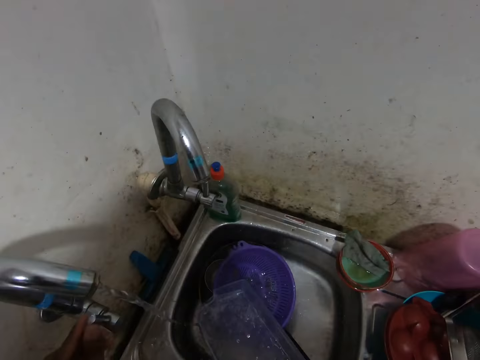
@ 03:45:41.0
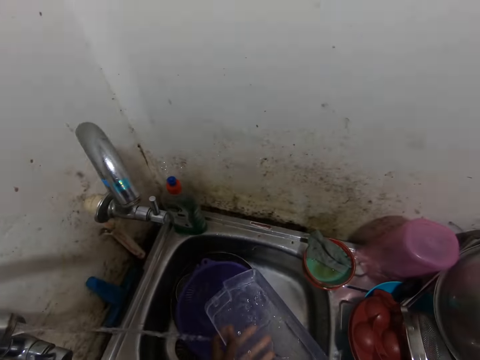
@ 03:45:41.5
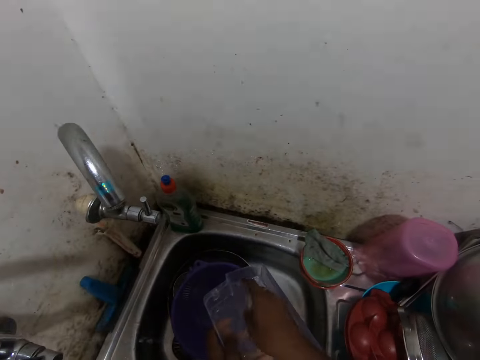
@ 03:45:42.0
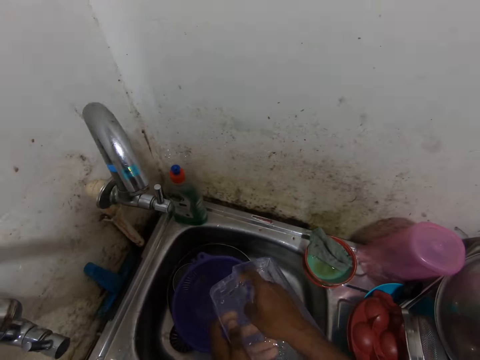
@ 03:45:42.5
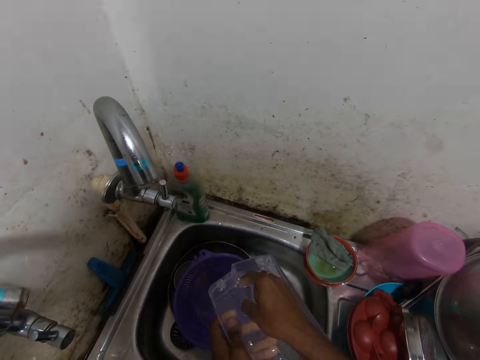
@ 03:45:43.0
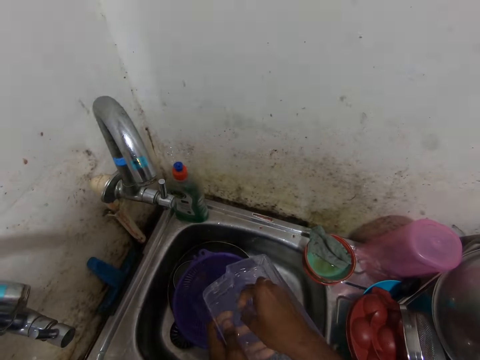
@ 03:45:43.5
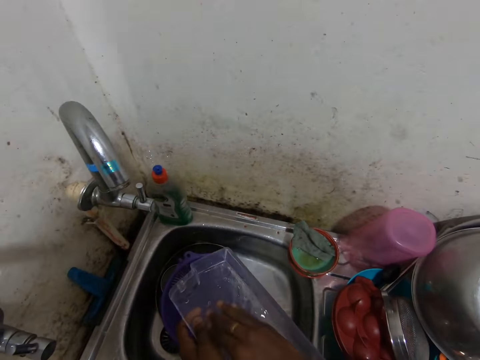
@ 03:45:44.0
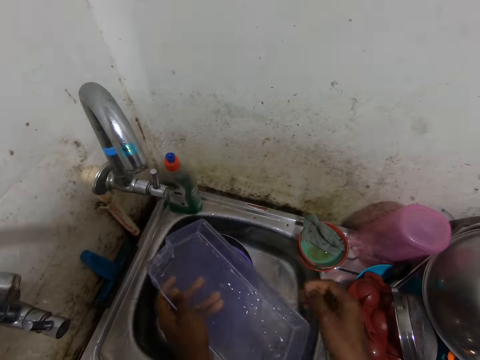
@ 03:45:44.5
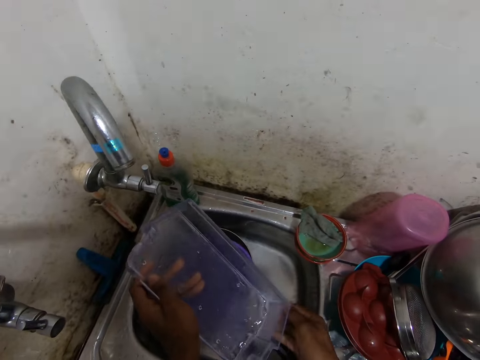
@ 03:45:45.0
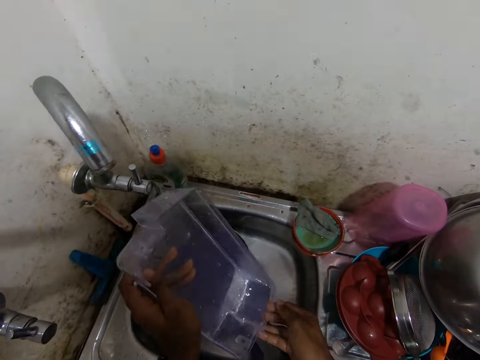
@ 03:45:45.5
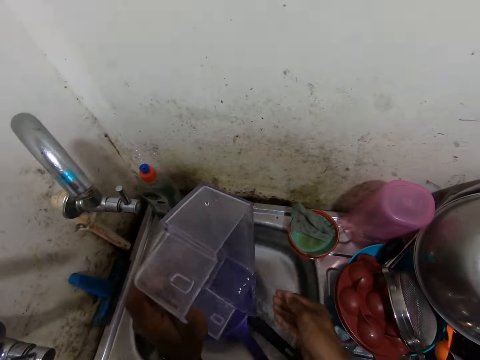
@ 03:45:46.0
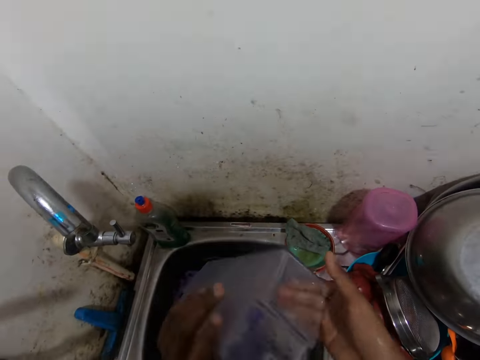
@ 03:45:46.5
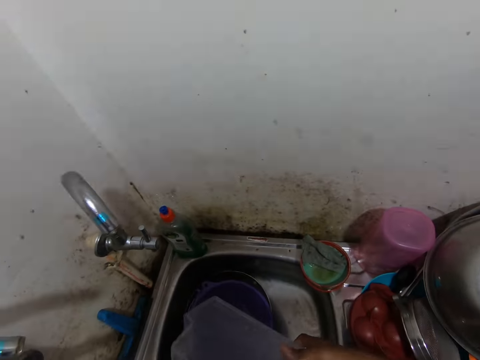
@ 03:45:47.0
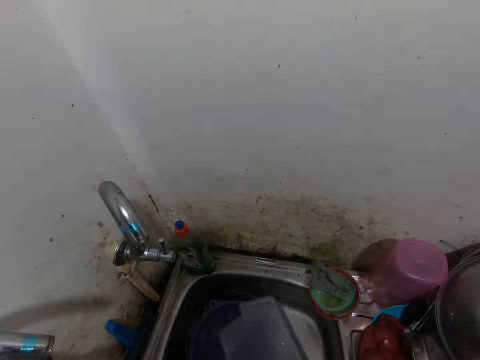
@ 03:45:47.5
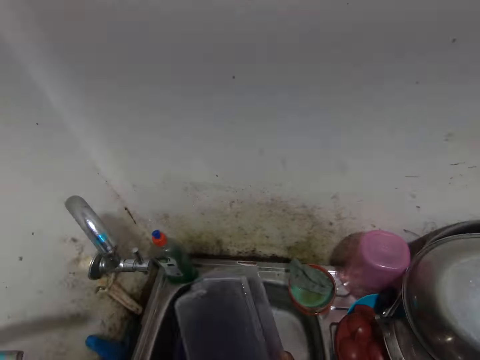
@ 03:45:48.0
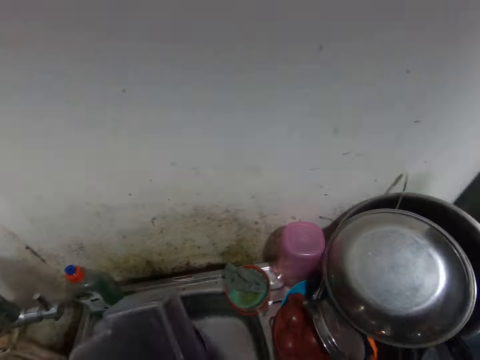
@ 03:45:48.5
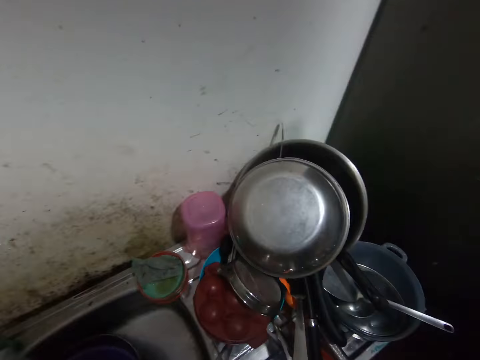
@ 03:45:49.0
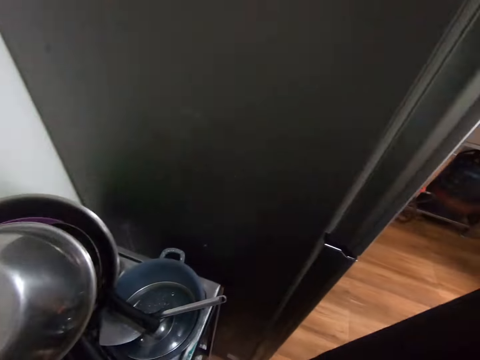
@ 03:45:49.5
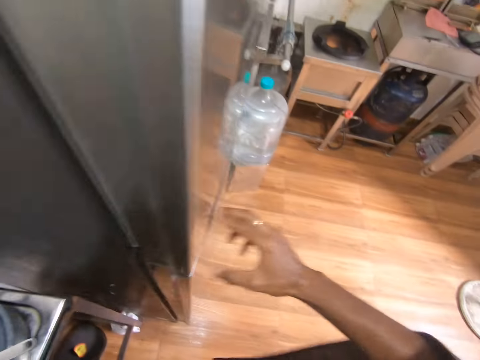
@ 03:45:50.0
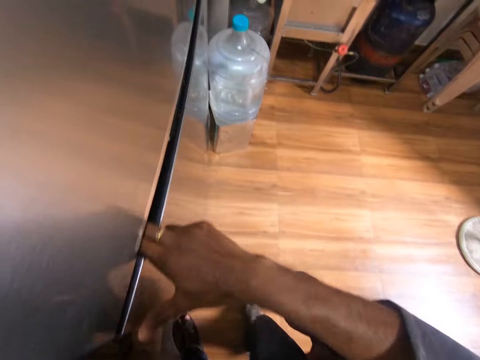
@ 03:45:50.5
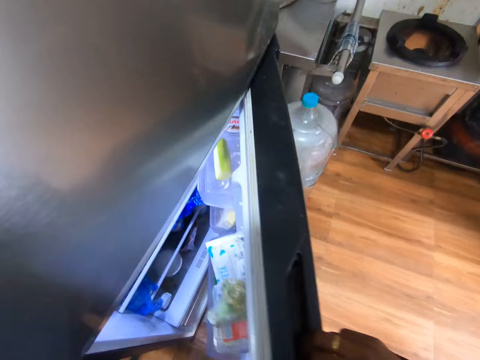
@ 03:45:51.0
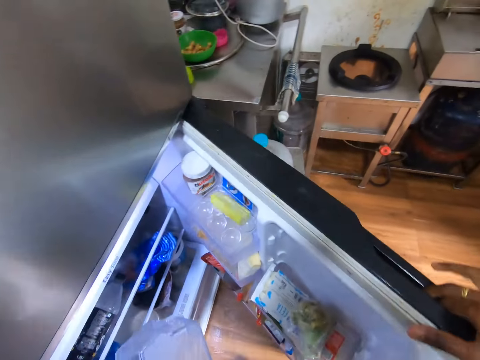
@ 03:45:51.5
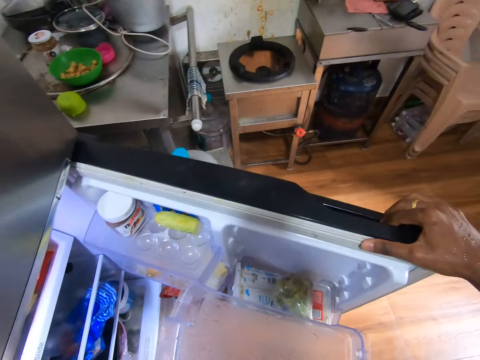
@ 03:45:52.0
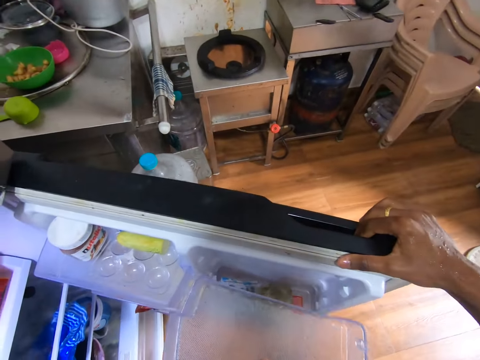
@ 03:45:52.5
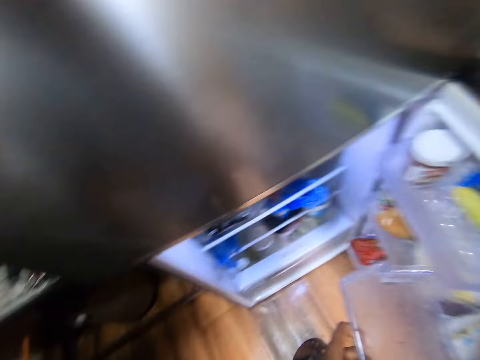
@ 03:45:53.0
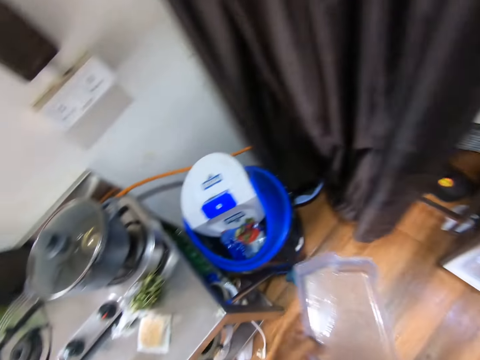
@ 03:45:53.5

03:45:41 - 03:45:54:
The camera wearer holds the fridge door shelf with his right hand. He closes the tap with his left hand. He holds the fridge door shelf with his left hand. He scrapes dirt on the fridge door shelf with his right hand. He empties the water in the fridge door shelf into the sink with his left hand. He holds the fridge door shelf with both hands. He empties the water in the fridge door shelf into the sink with both hands. He opens a fridge door with his right hand. He holds the fridge door shelf with his left hand.

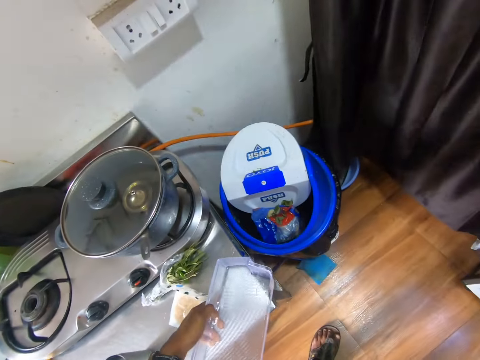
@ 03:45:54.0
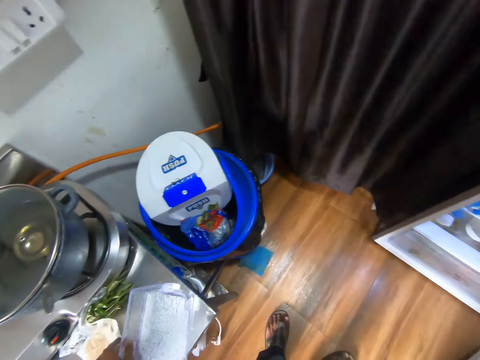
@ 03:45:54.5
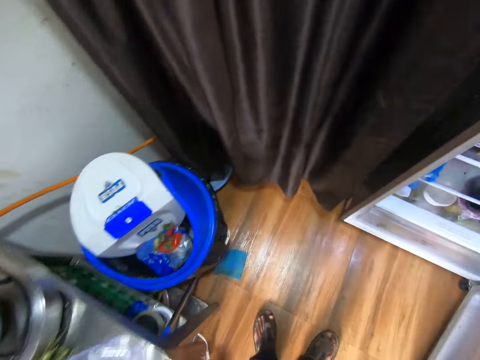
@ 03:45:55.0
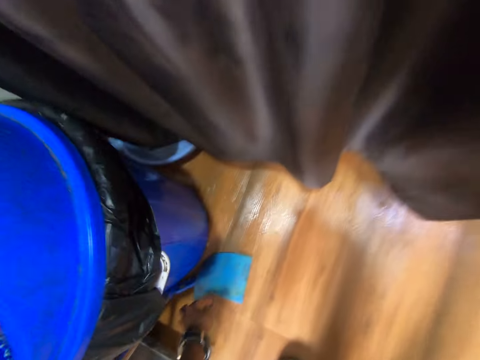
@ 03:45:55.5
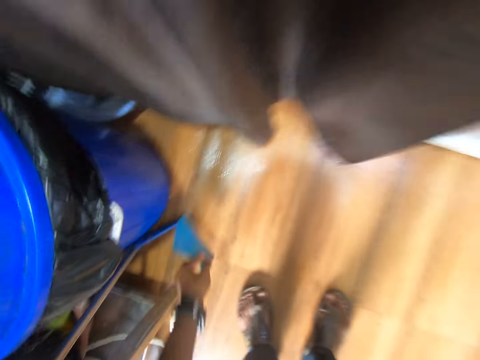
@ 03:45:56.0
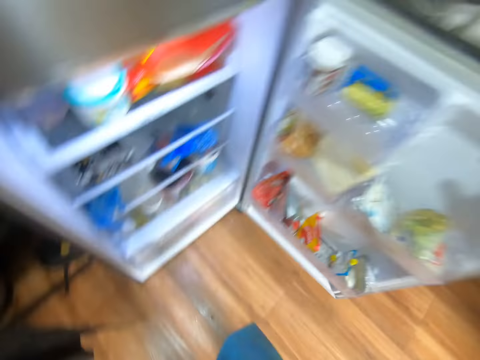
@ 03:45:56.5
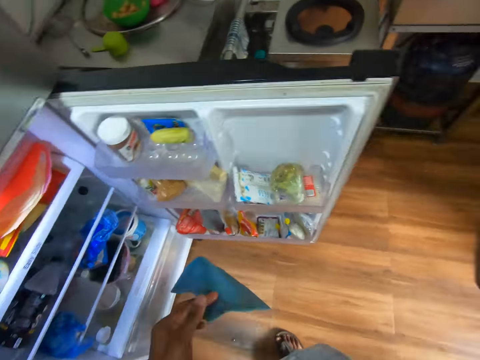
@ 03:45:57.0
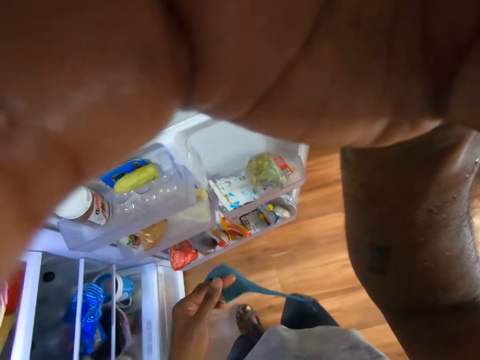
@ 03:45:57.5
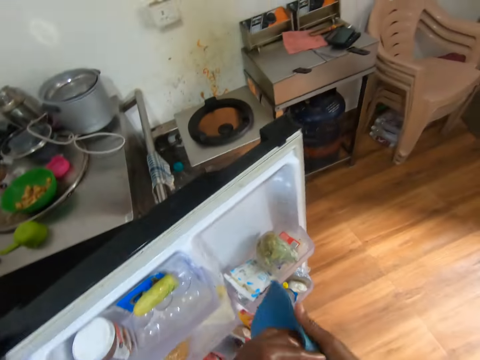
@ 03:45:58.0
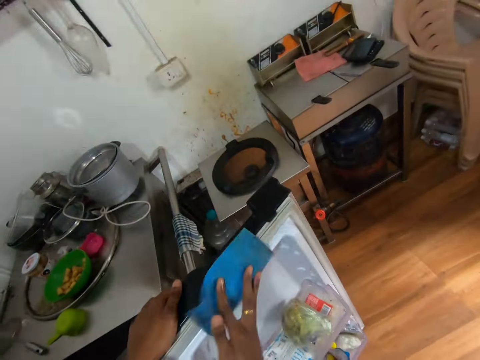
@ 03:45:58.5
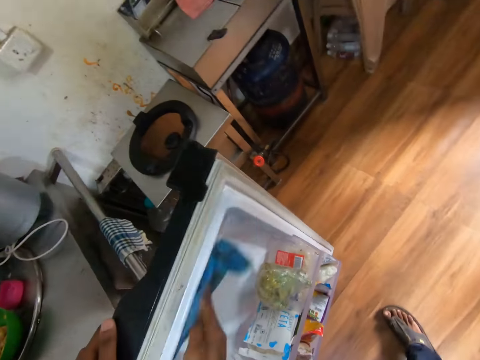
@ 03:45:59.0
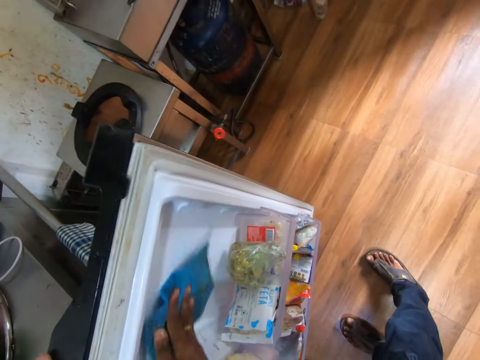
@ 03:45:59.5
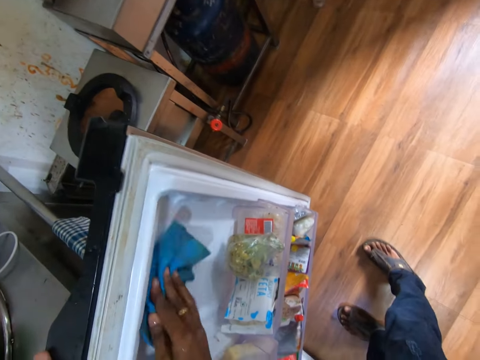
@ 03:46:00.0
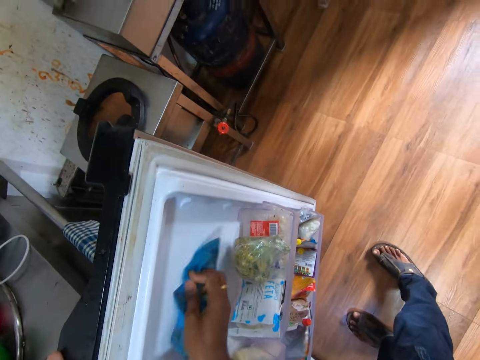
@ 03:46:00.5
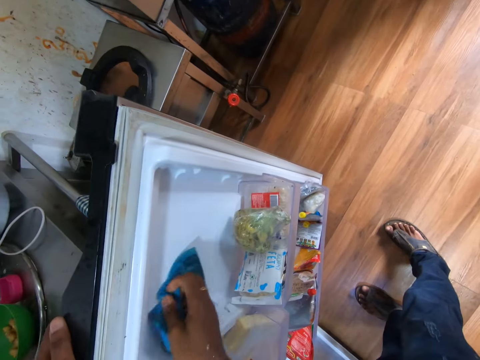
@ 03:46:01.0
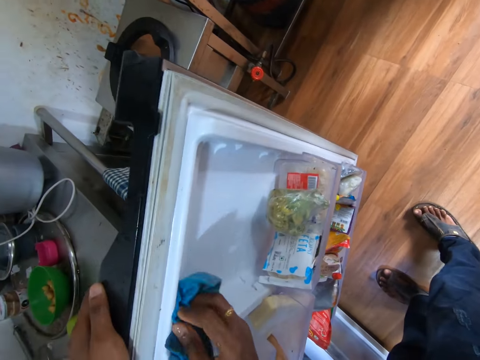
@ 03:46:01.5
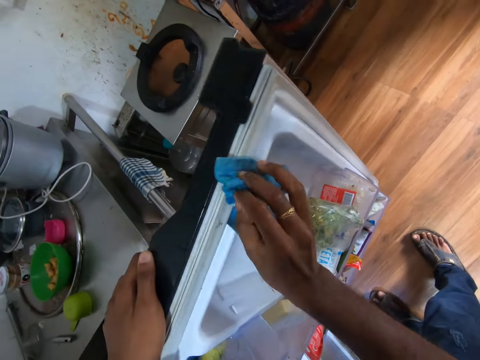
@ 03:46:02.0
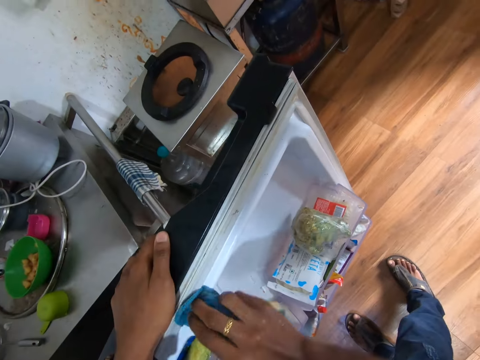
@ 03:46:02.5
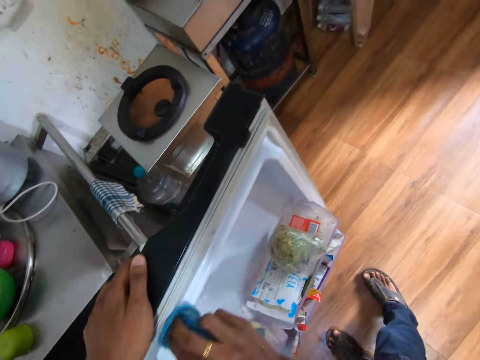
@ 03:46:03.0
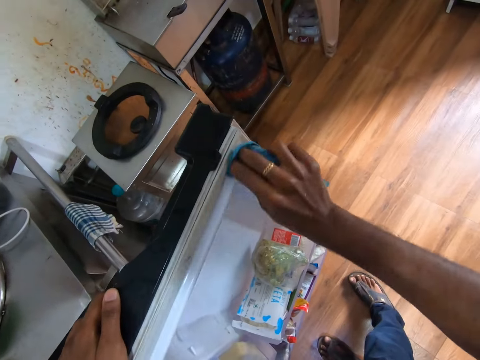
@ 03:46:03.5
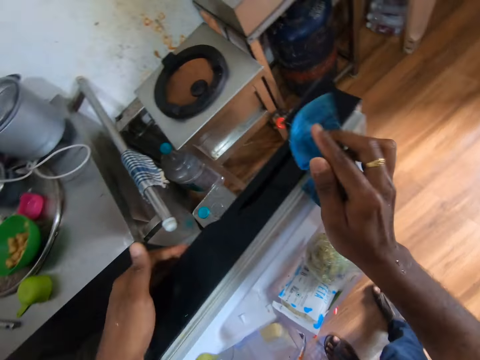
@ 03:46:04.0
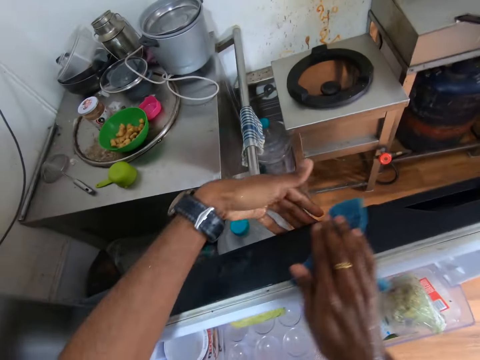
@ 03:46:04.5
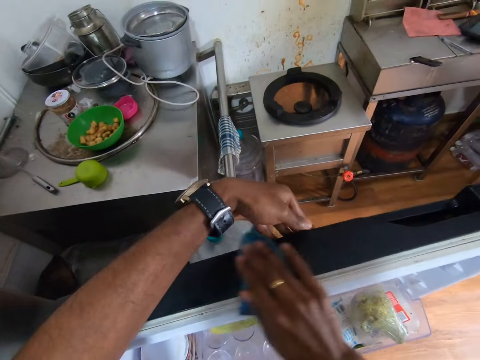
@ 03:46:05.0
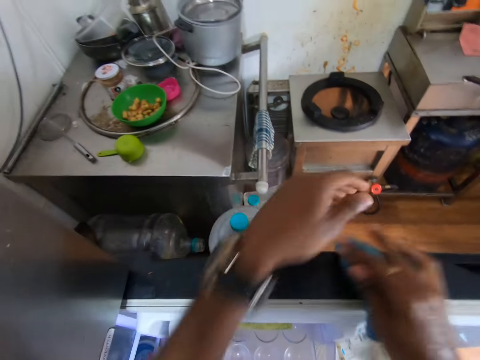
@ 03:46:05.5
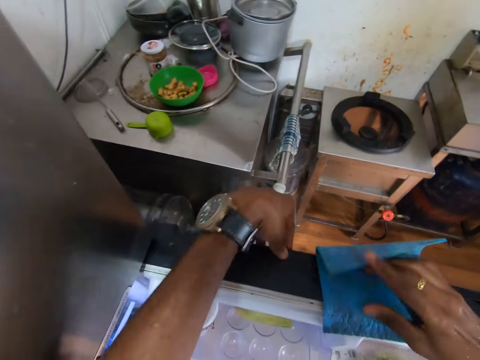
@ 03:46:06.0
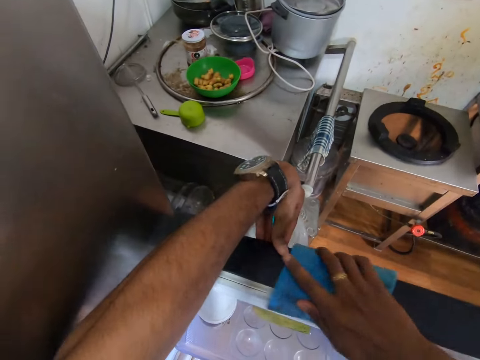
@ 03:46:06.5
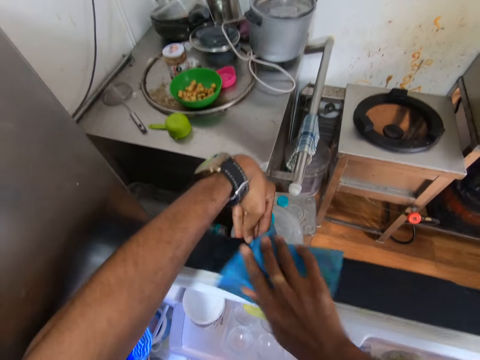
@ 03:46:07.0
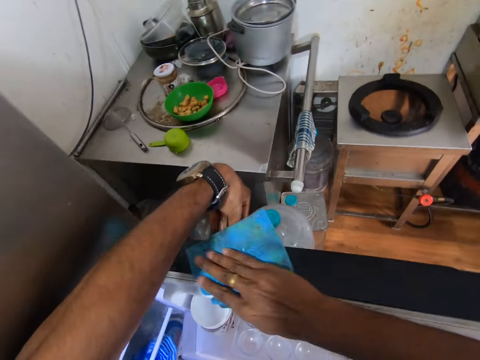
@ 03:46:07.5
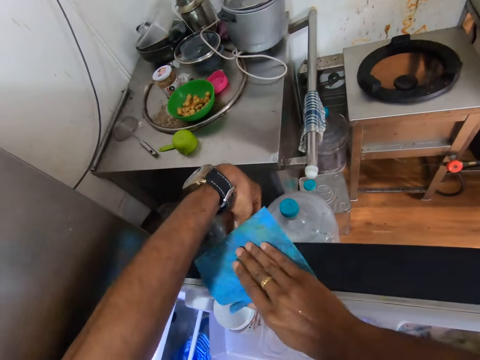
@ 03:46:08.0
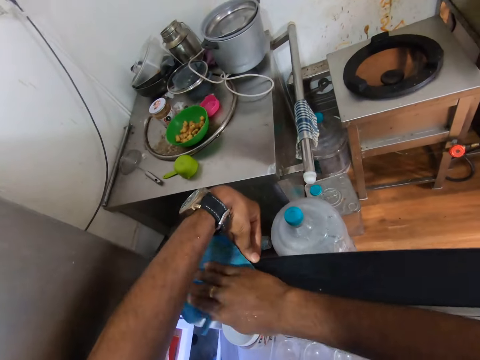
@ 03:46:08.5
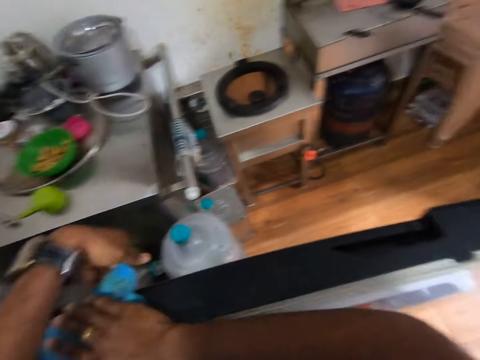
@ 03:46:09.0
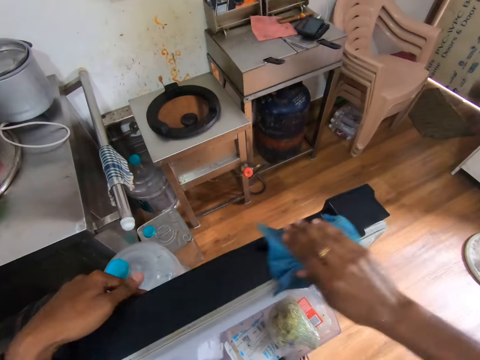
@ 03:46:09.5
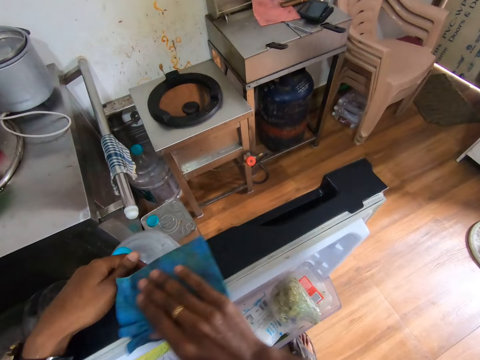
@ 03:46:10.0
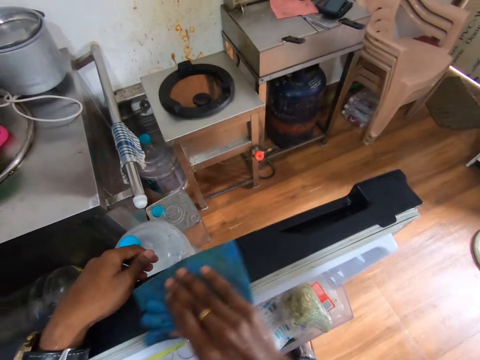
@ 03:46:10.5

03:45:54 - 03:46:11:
The camera wearer drops the fridge door shelf on a kitchen aluminum table with his left hand. He picks up a rag from the floor with his left hand. He adjusts a camera on his head with his right hand. He passes the rag from his left hand to his right hand. He holds the fridge door with his left hand. He cleans the fridge door with the rag in his right hand repeatedly. He holds the fridge door with his left hand.
